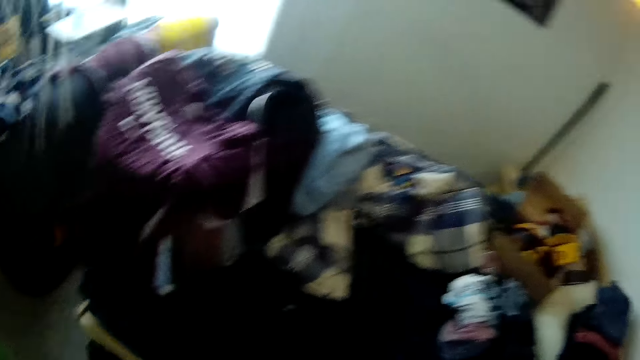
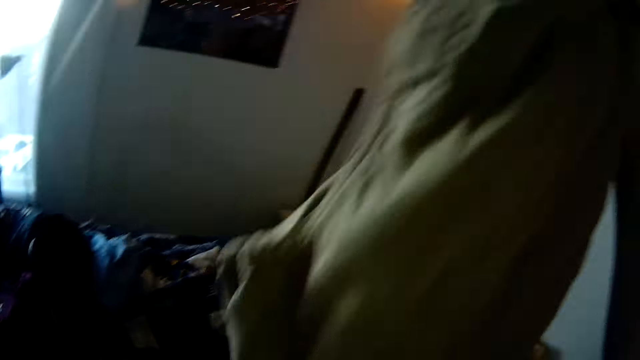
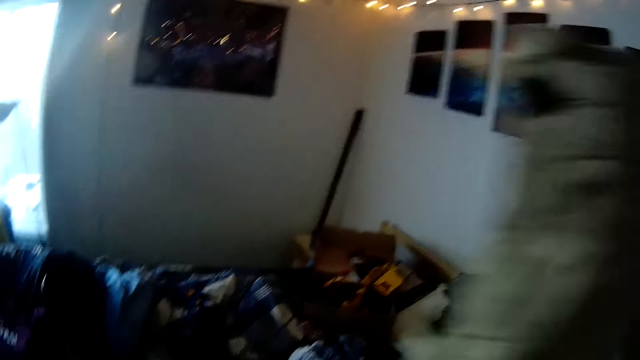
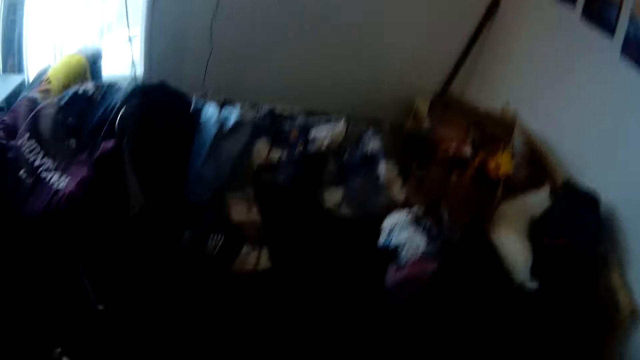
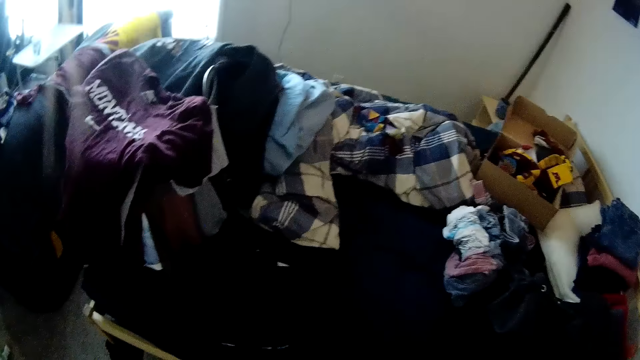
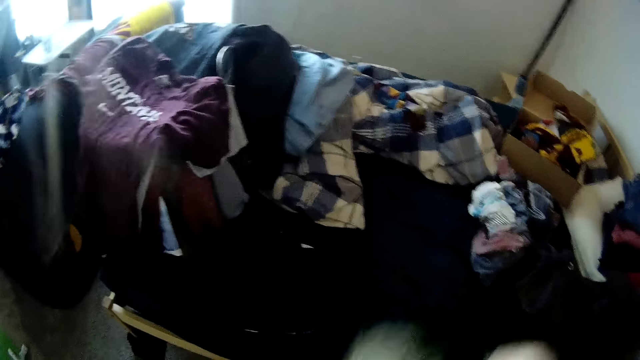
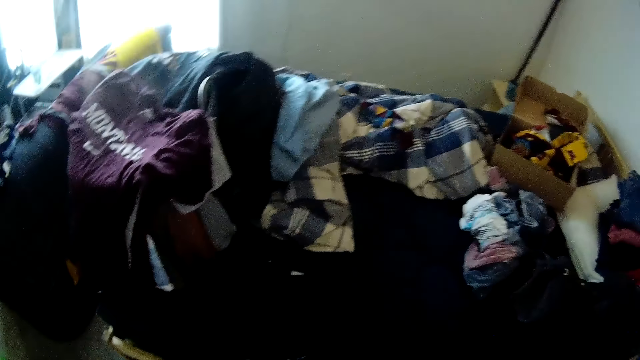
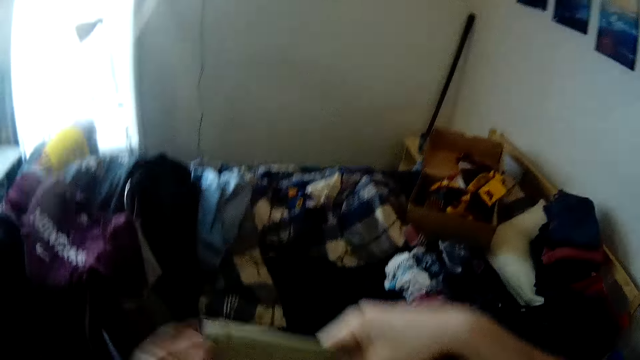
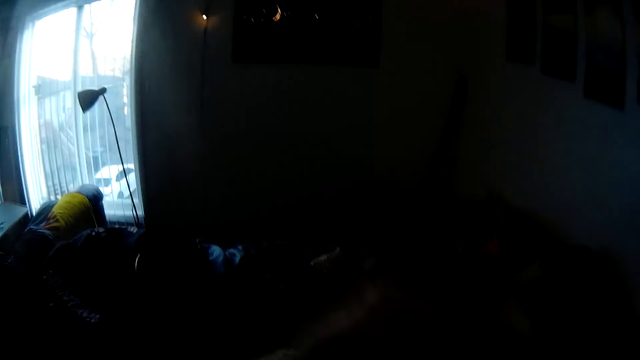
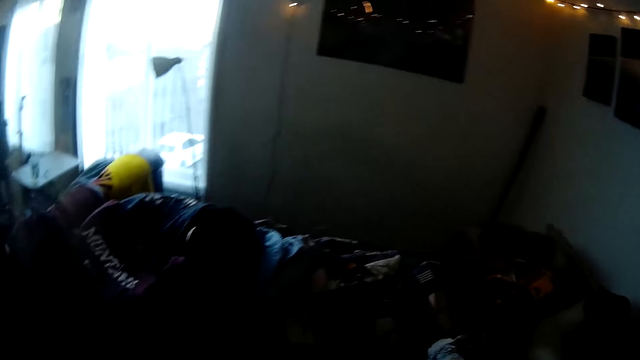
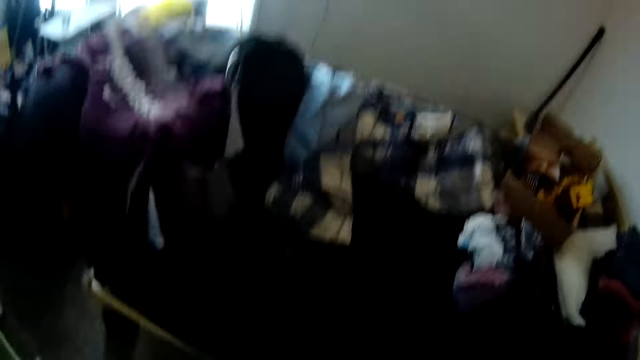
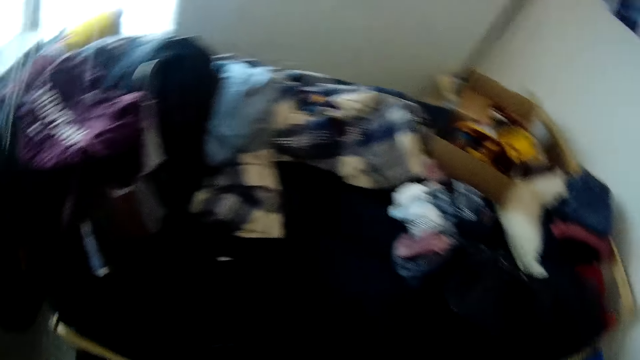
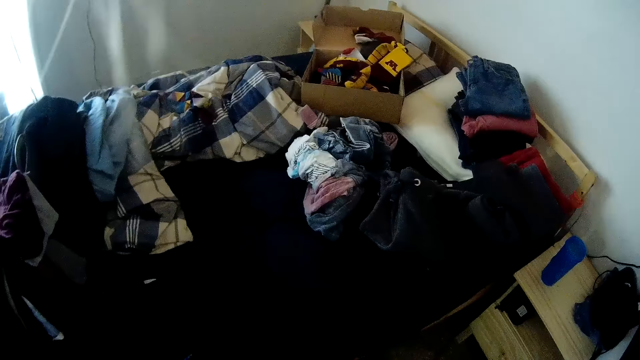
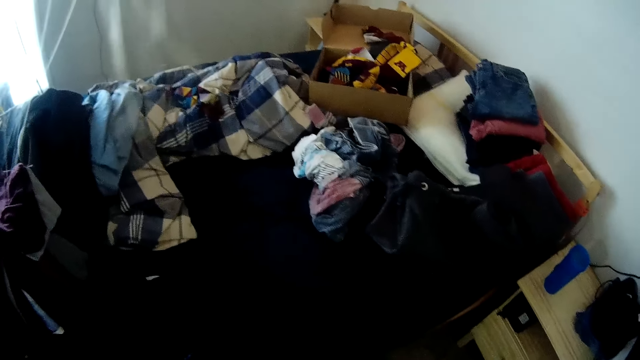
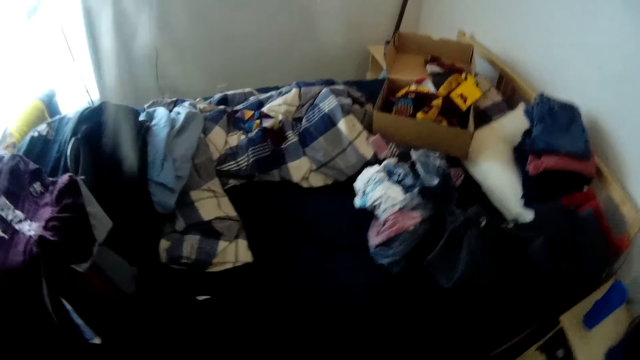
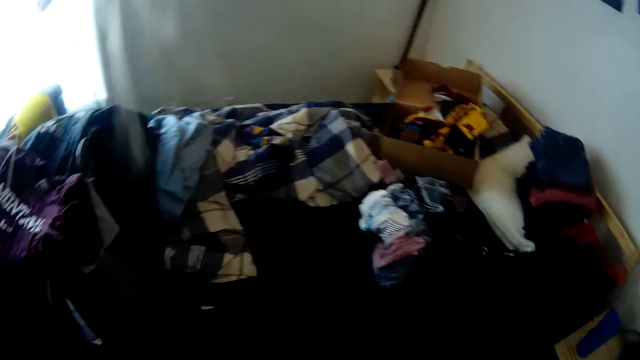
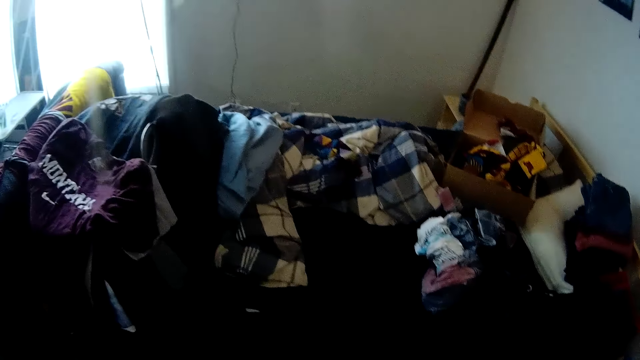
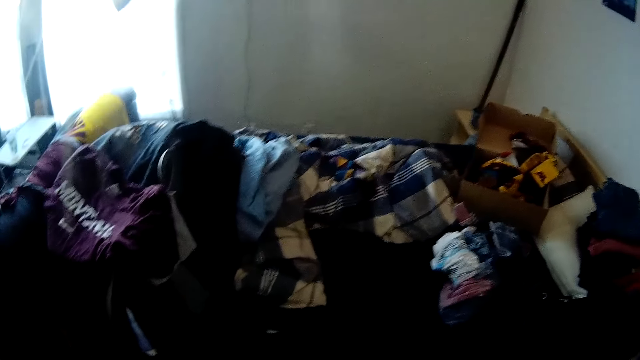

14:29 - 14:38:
The camera wearer folds cloth. They look at the clothes on the bed.

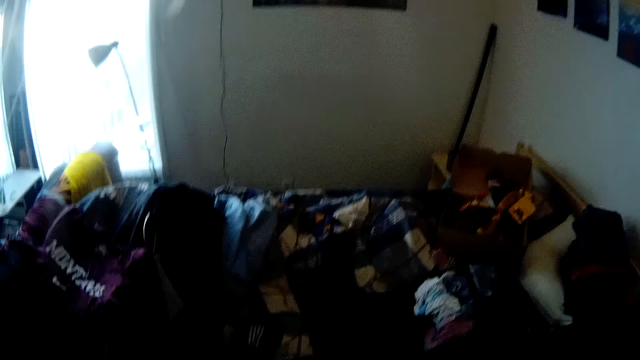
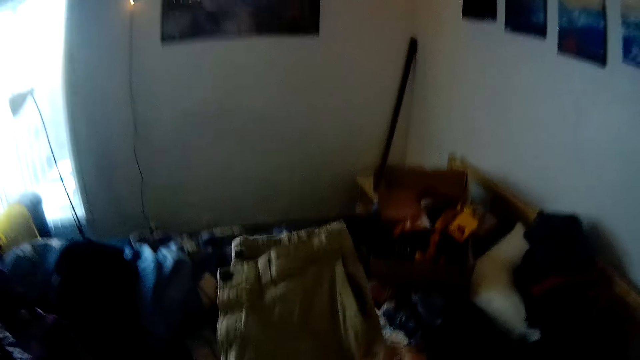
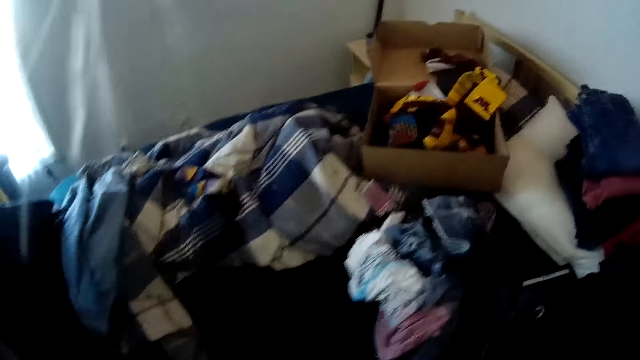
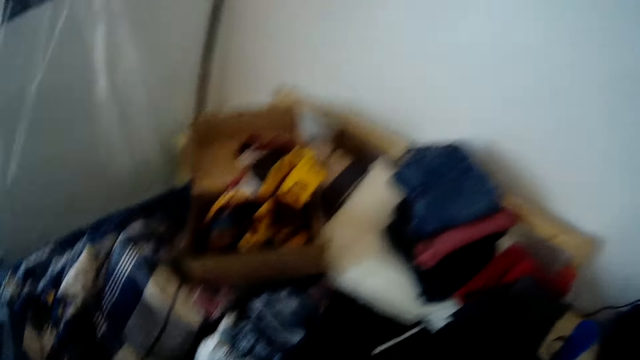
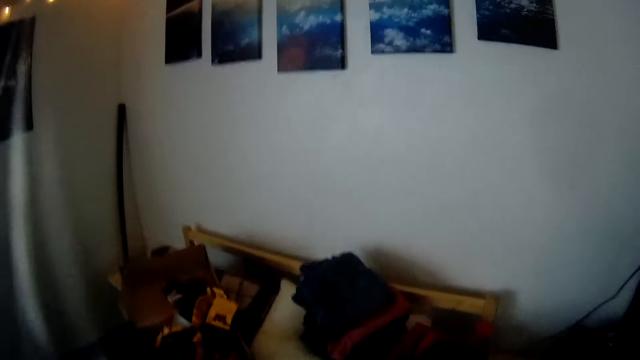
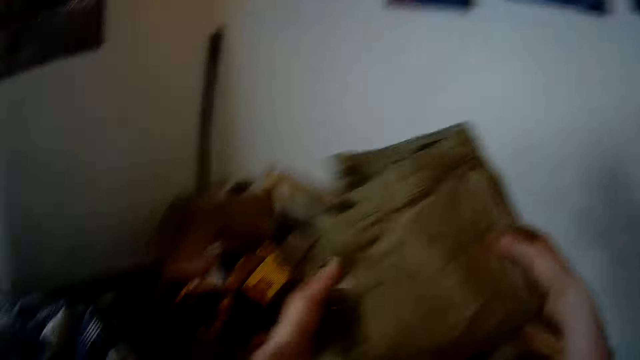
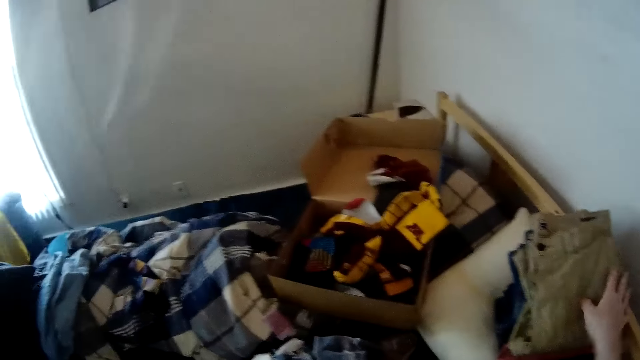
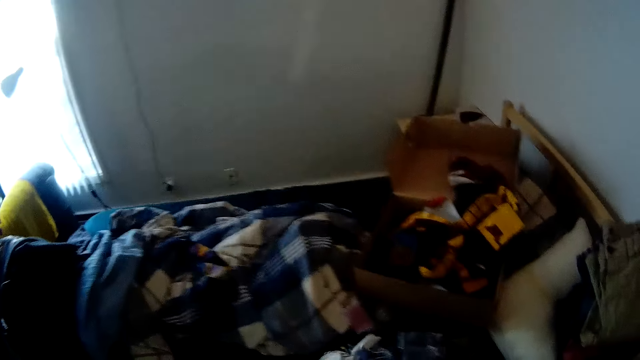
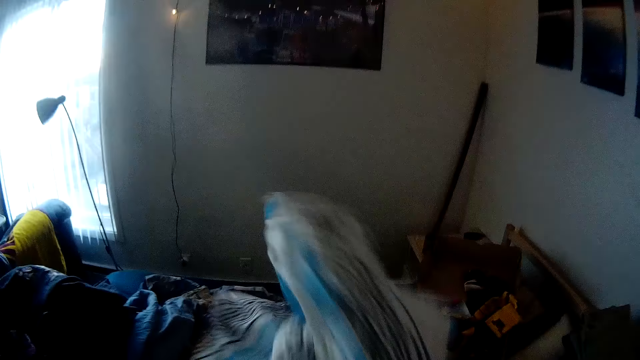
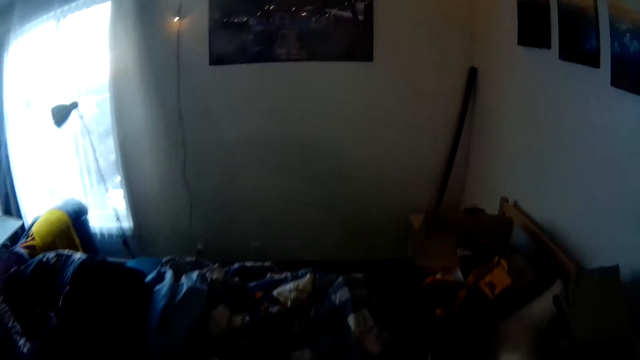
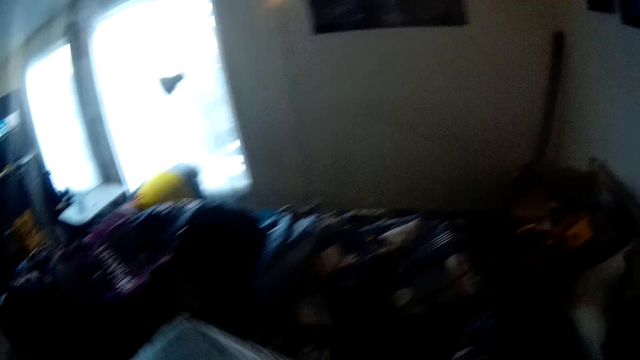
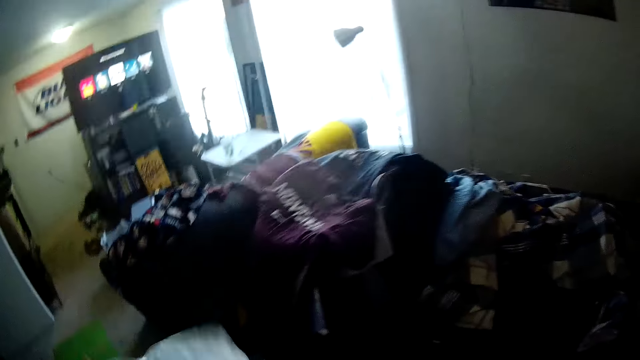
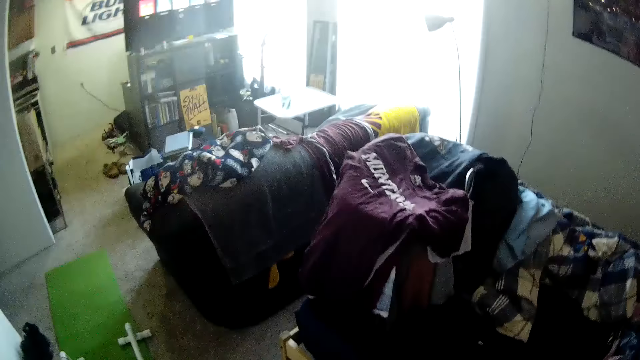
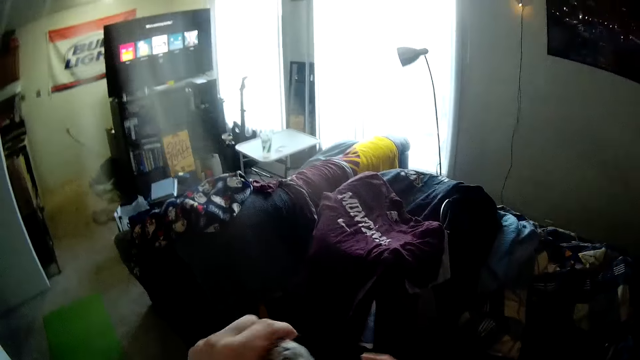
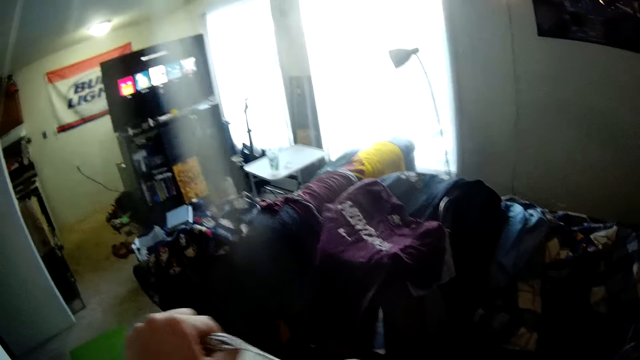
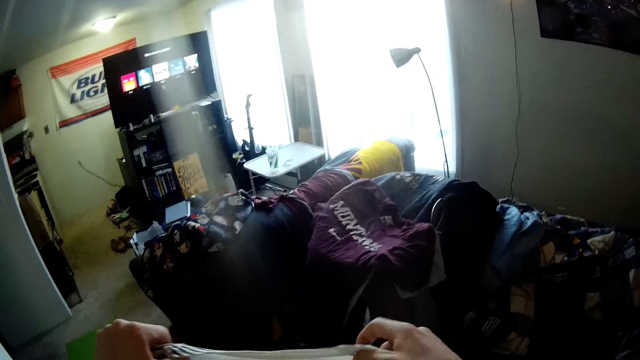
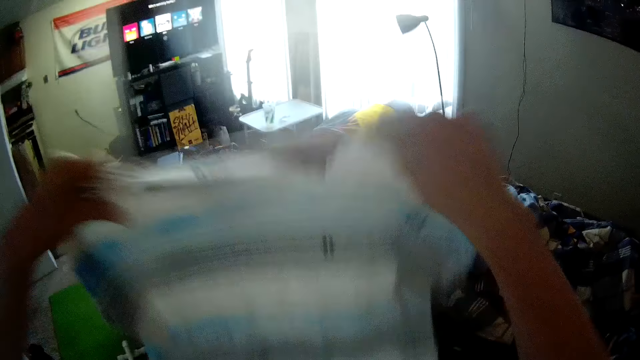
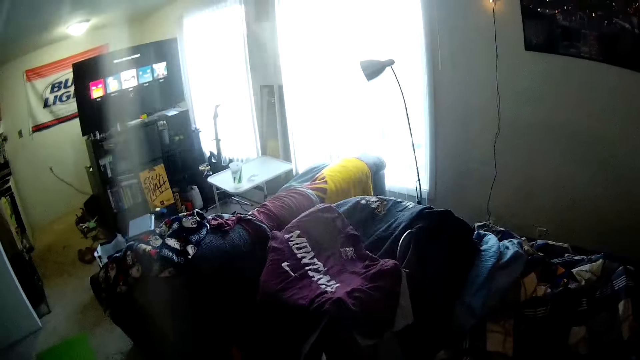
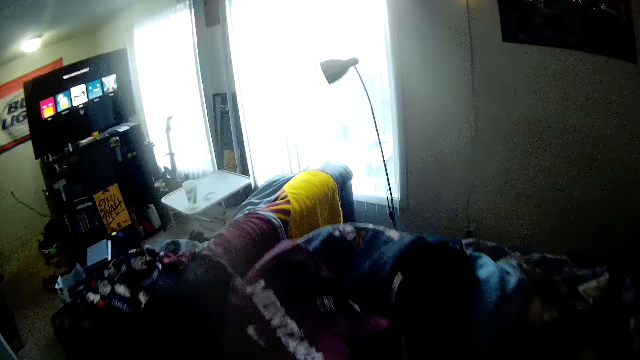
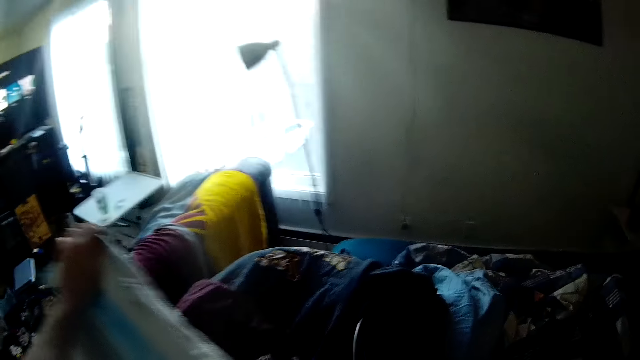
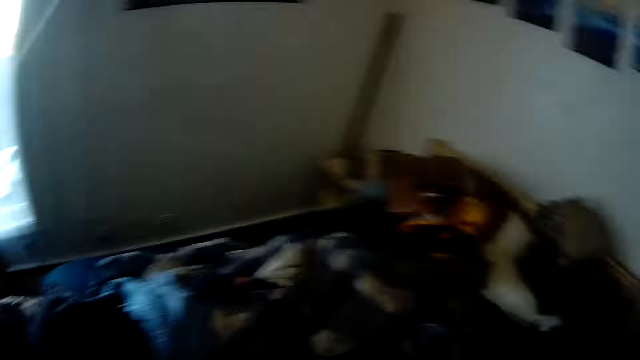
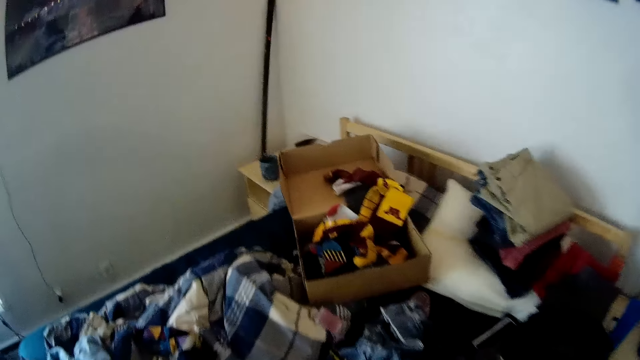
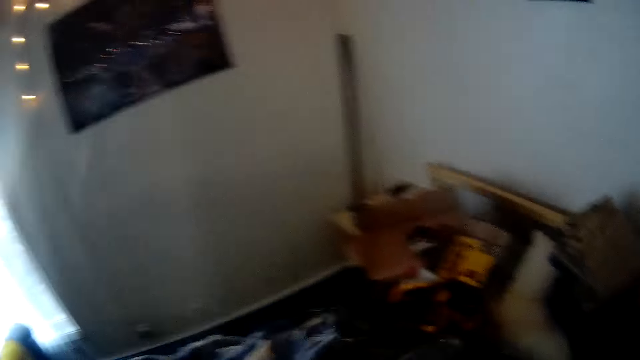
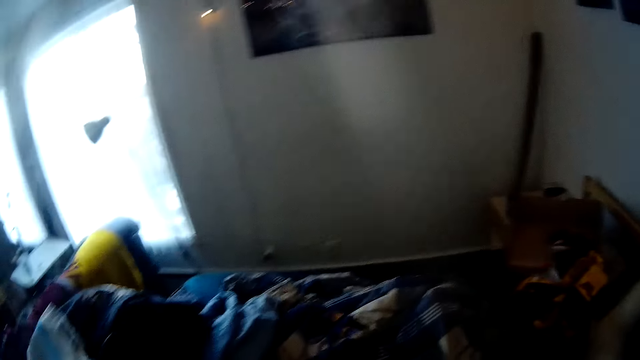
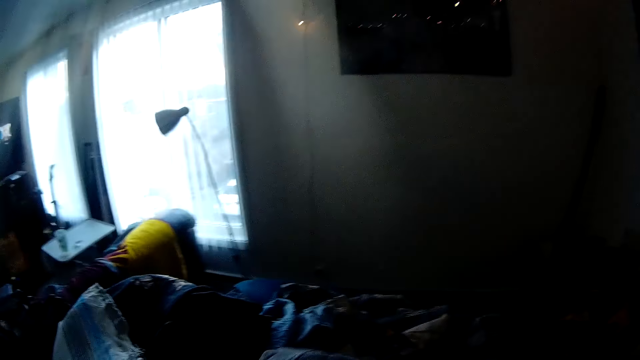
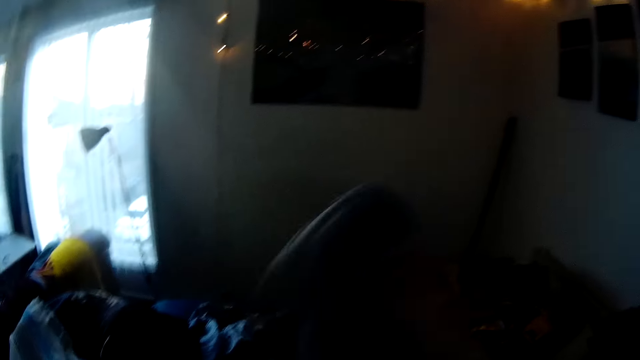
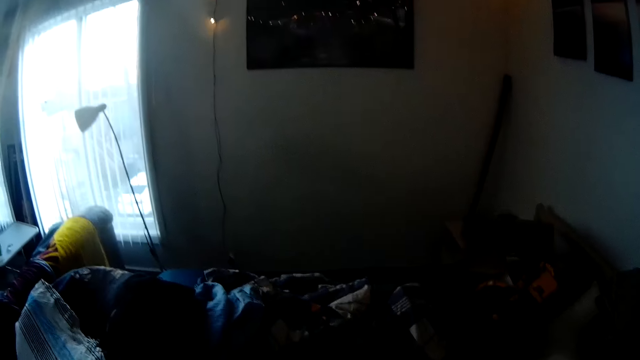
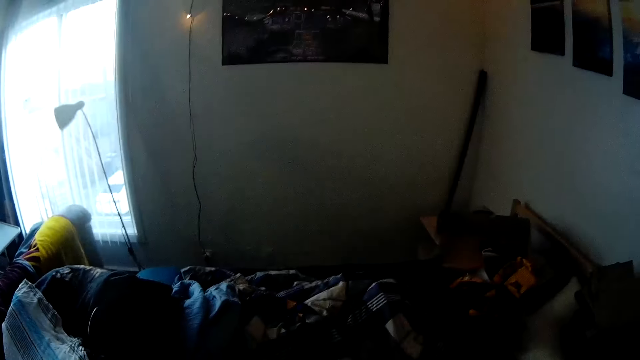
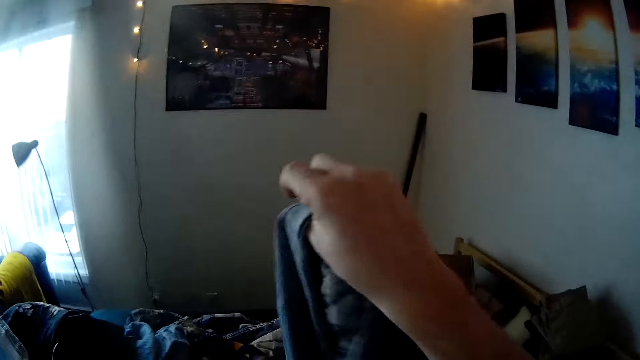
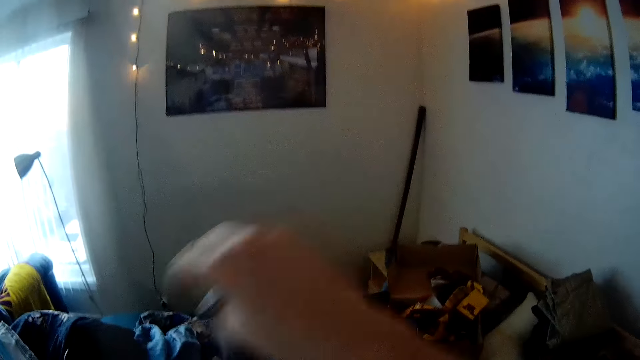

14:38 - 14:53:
The camera wearer moves in a room. He places a cloth onto folded clothes. He drops the folded trouser on a pillow on the bed. He picks up a t-shirt from the bed with his right hand and lifts the cloth. He holds the t-shirt with both hands. He folds the cloth. He spreads the t-shirt on a laundry basket on the bed. He looks around the room. He picks up a jumper from the bed with his right hand and lifts the cloth.
